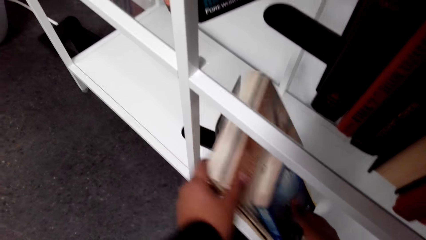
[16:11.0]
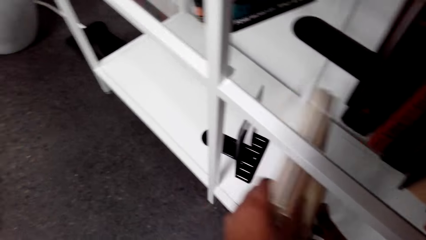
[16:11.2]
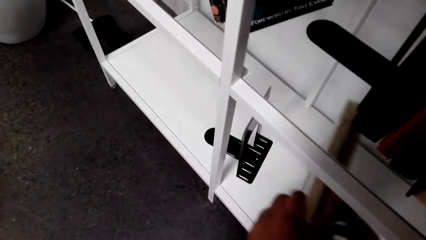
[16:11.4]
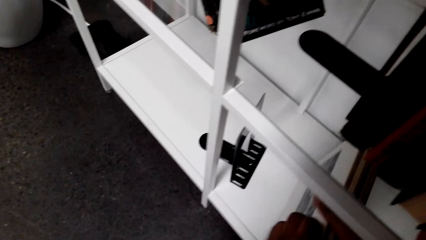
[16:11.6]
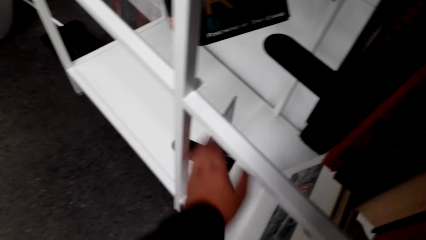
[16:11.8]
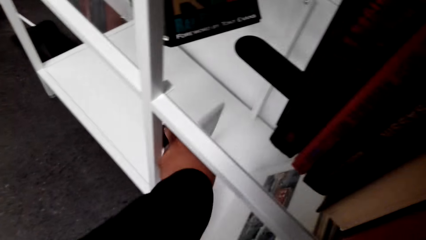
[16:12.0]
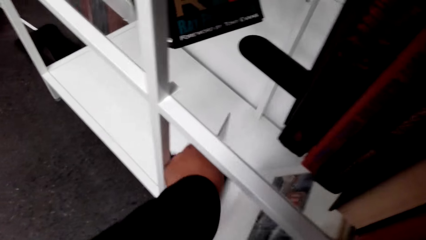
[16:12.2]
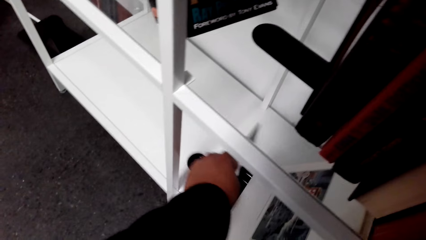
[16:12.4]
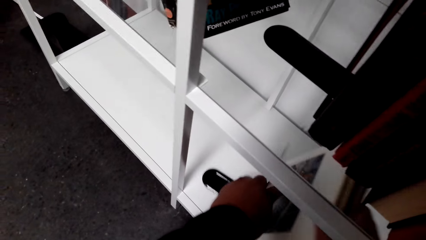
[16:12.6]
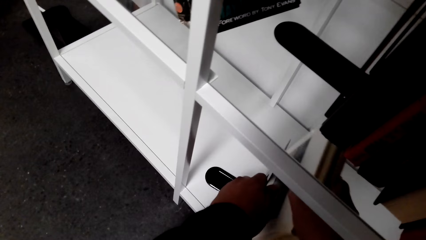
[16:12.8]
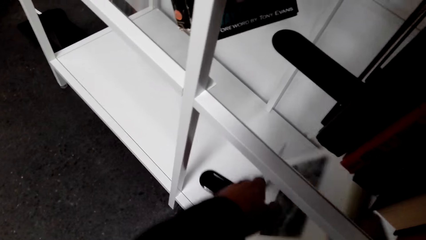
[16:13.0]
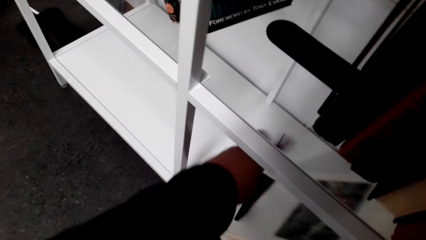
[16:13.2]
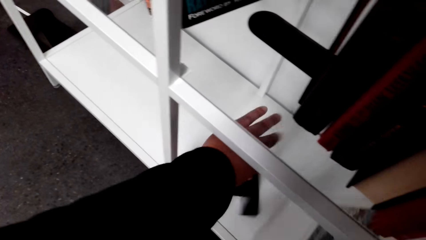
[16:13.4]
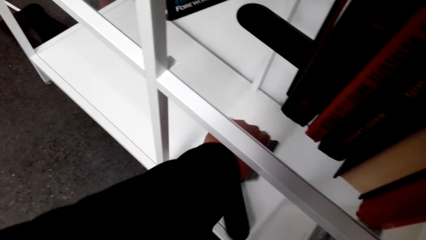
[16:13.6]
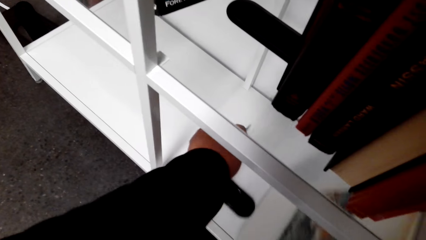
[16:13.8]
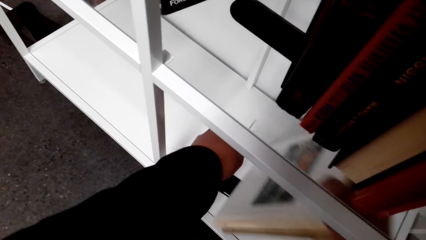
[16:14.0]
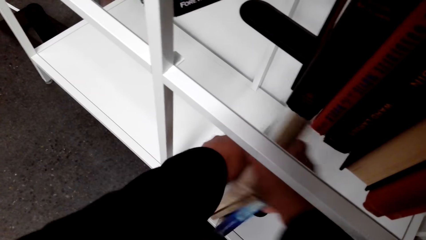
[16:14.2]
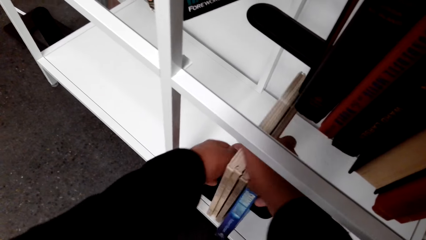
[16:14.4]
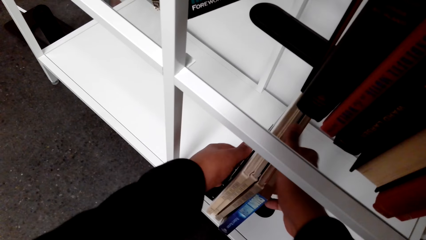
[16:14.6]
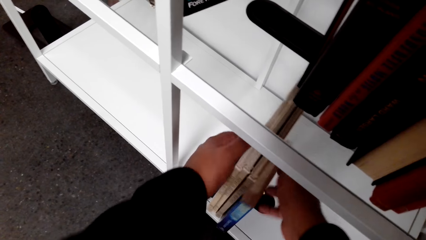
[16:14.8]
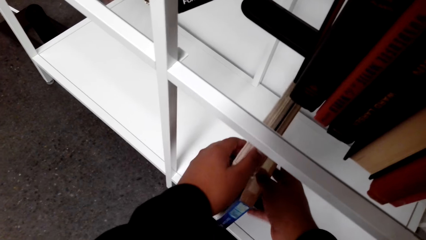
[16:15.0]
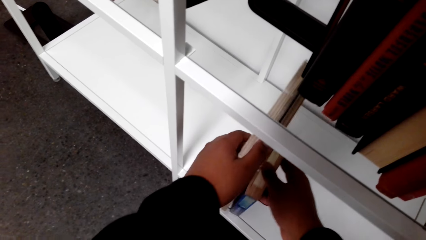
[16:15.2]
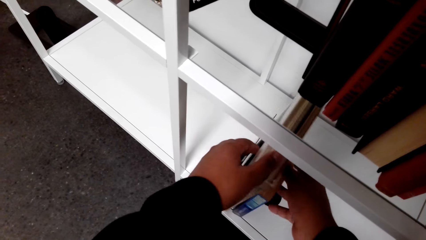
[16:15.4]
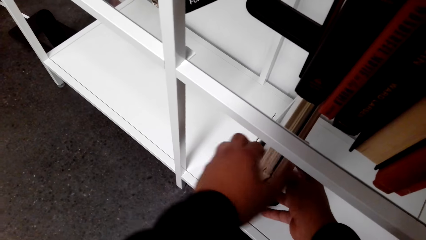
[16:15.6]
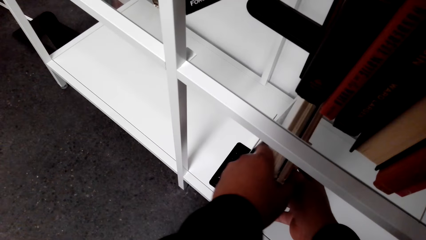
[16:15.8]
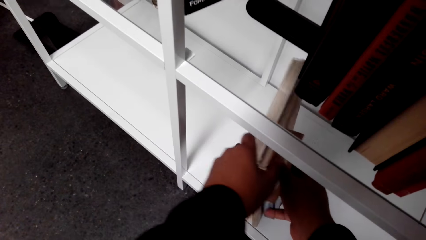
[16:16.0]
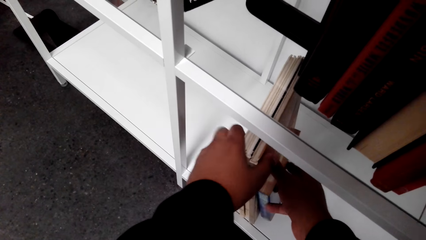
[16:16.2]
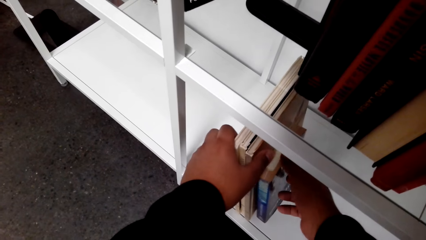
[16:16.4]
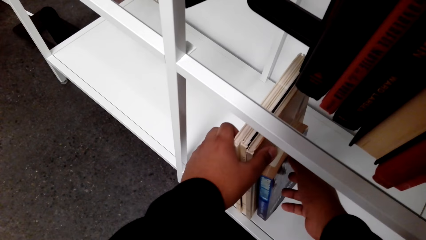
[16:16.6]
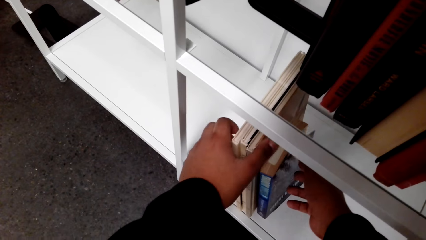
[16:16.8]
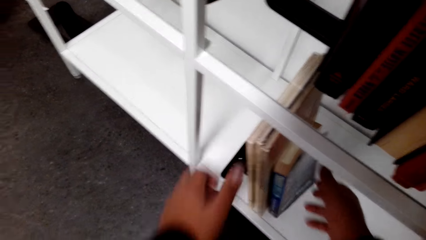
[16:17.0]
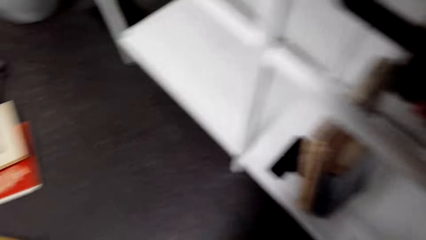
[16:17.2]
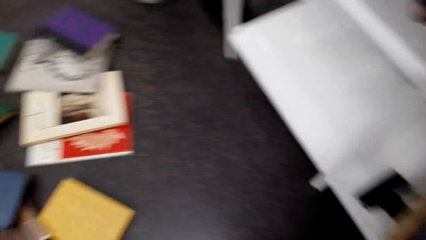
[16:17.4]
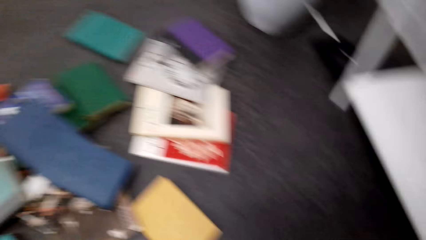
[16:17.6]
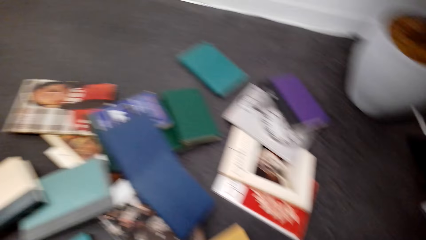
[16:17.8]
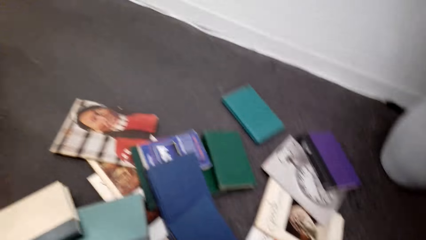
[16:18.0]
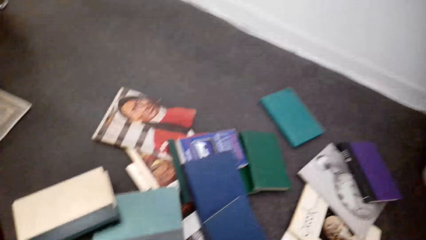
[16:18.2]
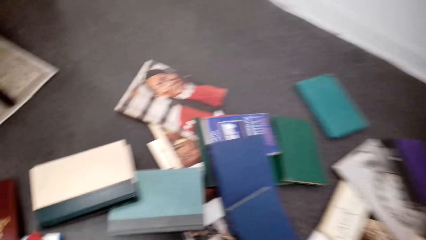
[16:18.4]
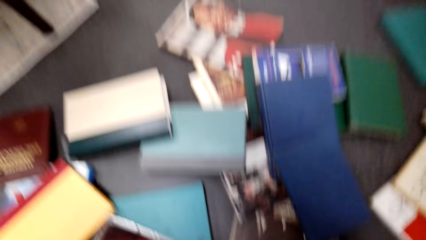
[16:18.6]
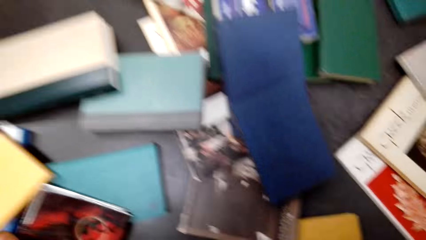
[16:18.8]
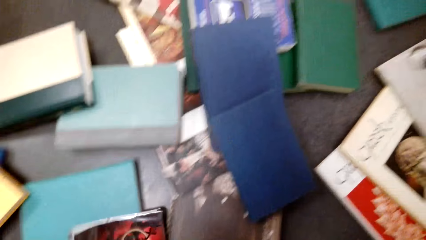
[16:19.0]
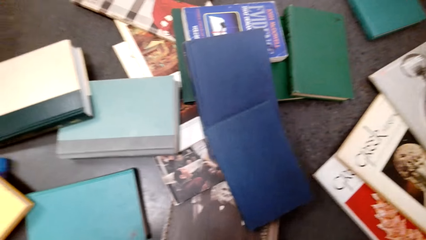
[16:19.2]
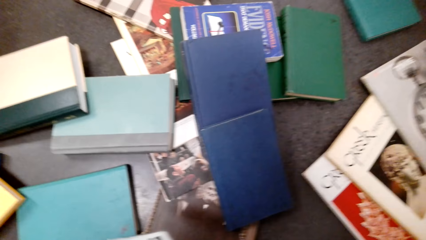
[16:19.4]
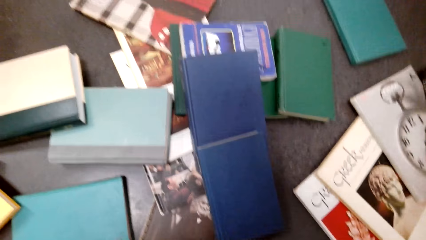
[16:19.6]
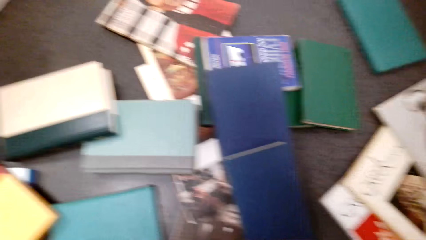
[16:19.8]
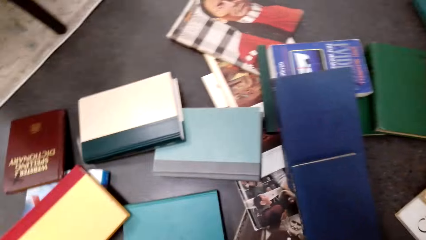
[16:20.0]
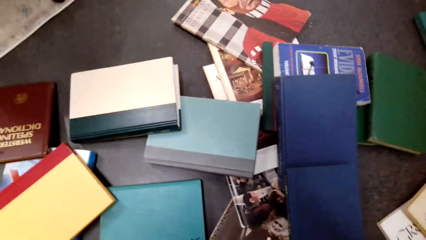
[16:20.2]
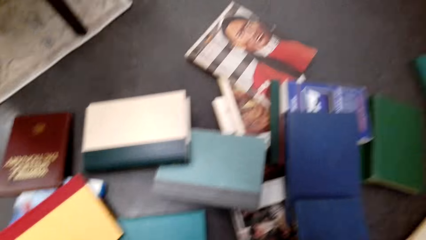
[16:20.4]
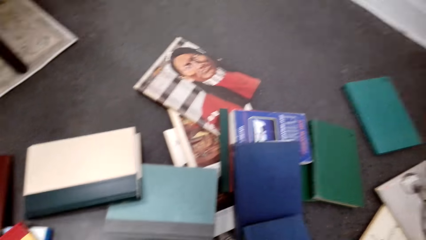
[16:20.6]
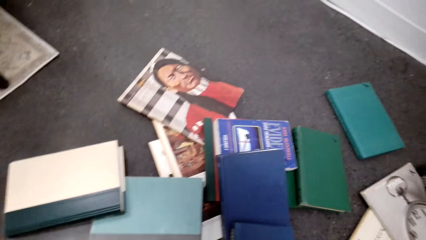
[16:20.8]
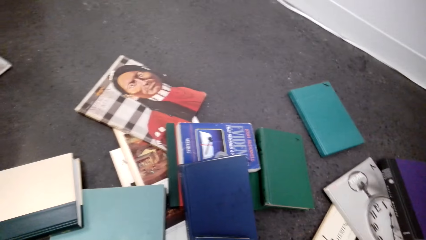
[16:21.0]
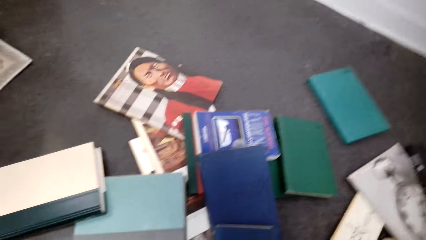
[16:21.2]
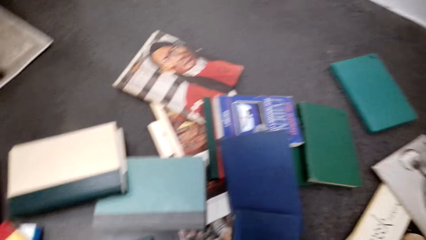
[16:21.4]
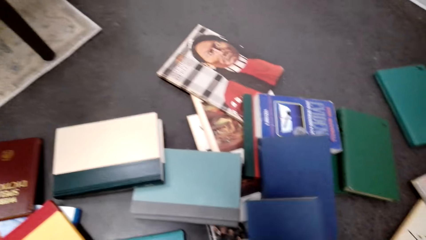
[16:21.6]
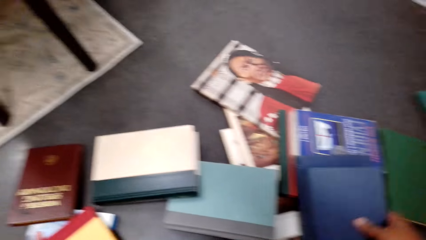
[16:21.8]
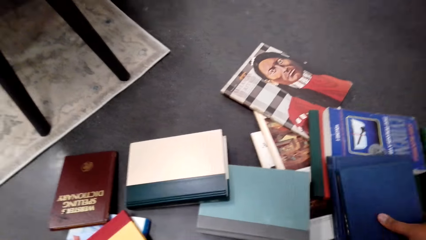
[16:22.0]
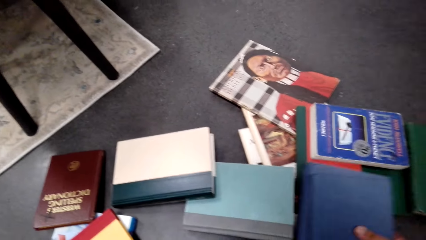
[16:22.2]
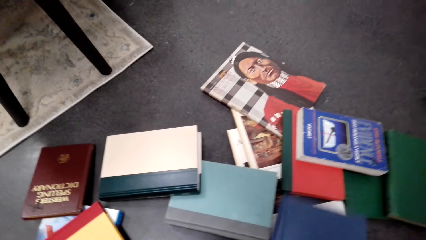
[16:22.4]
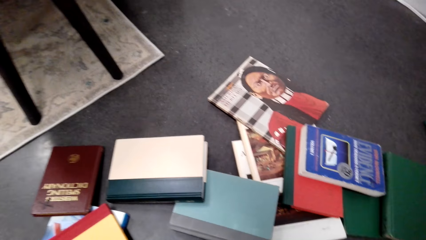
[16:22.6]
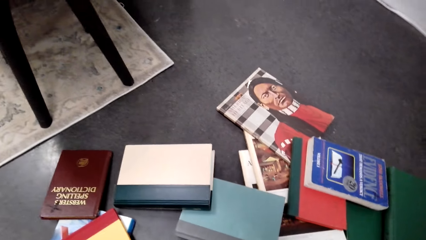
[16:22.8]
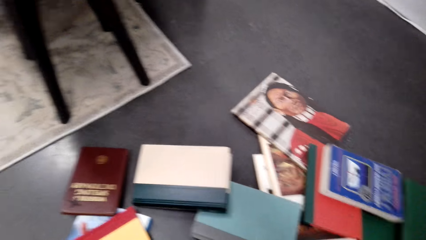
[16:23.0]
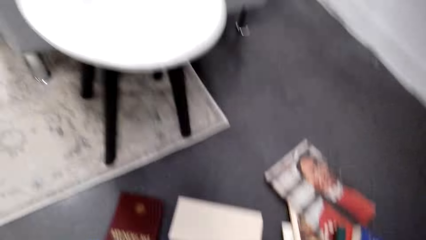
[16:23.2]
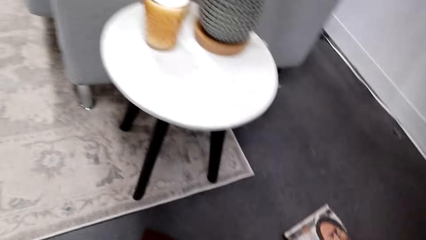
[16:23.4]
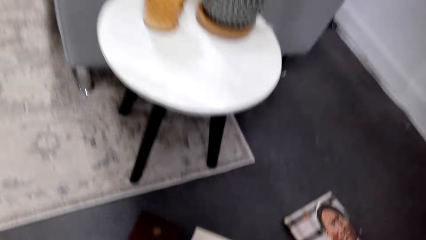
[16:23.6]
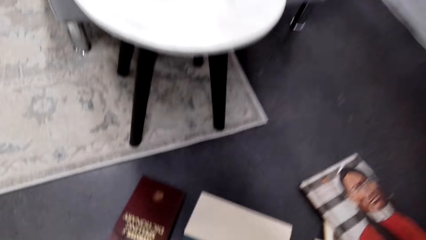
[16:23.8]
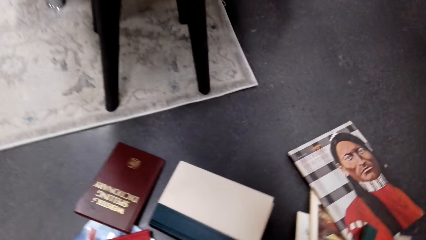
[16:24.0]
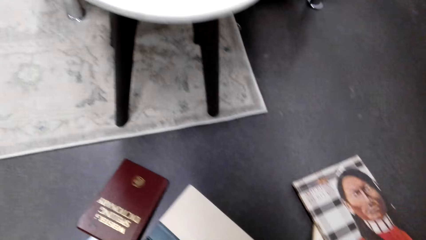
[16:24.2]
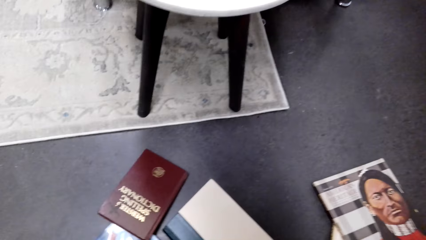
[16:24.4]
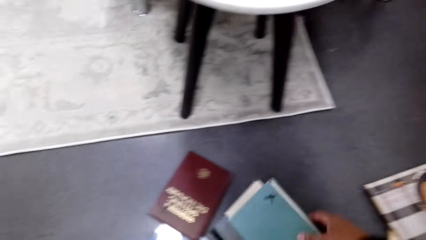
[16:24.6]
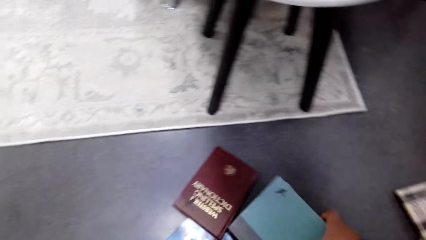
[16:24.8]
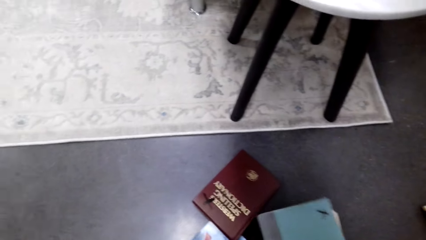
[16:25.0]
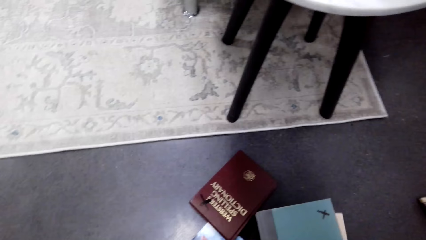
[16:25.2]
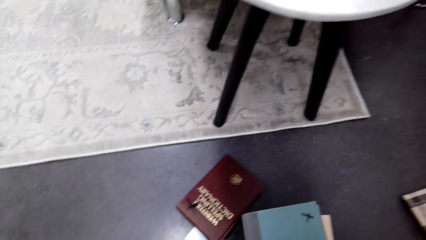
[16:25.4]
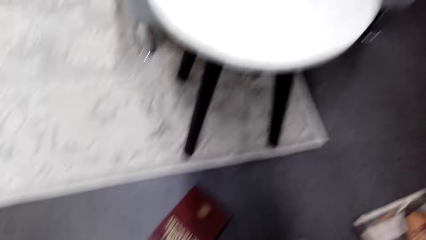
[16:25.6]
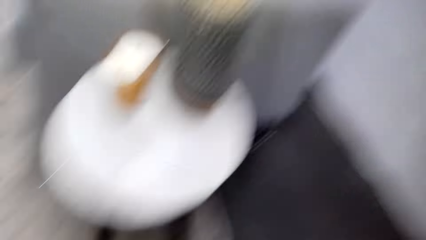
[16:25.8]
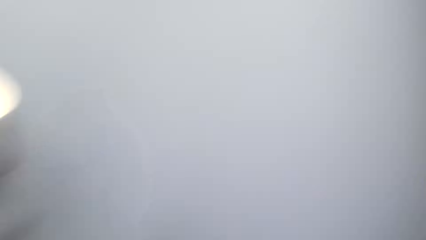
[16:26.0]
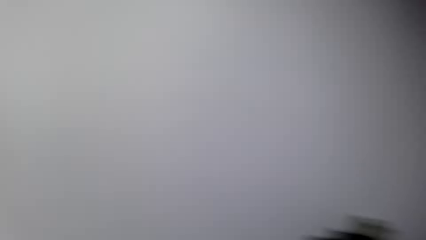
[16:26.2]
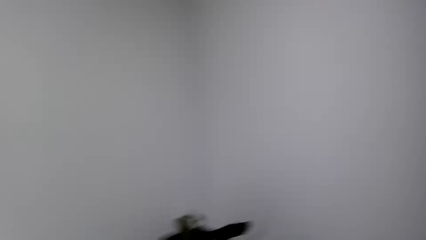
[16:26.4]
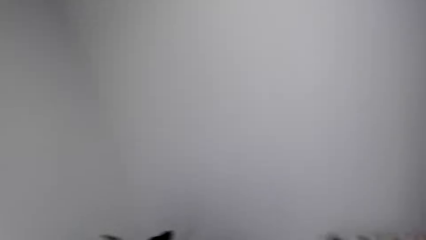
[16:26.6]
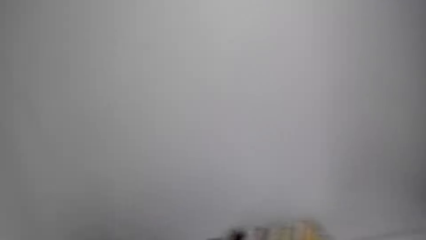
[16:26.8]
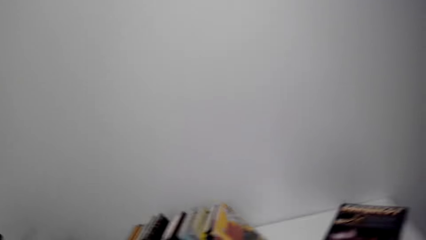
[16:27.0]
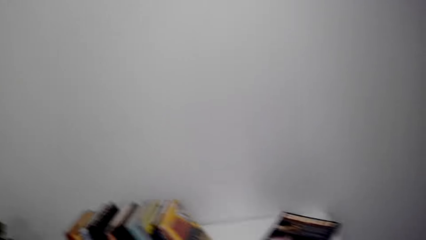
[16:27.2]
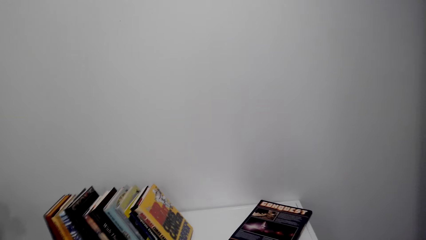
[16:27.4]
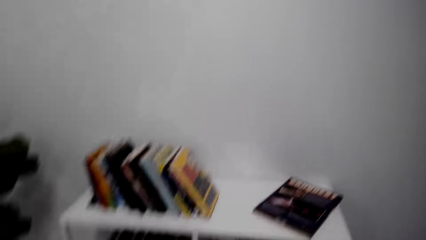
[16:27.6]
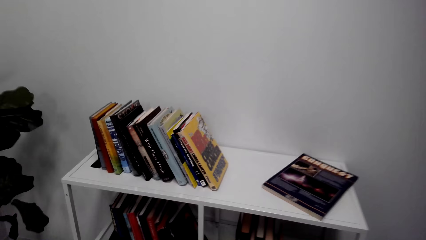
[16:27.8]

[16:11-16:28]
The camera wearer moves the shelf divider. They move the books on the shelf. They pick up the books.
